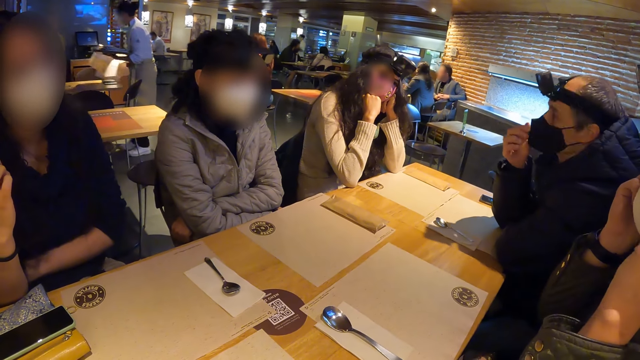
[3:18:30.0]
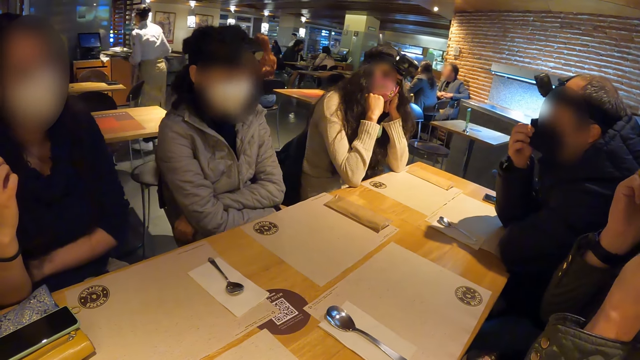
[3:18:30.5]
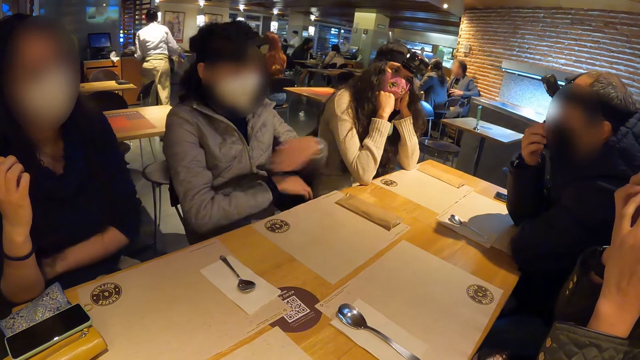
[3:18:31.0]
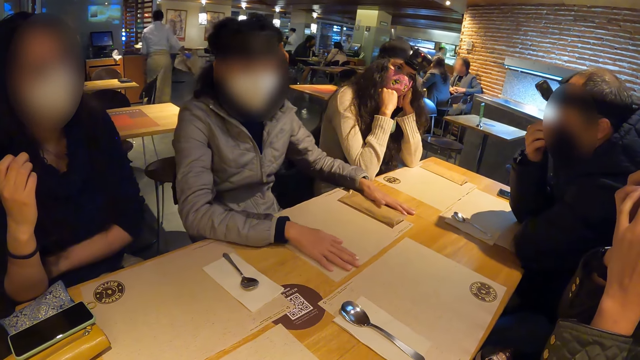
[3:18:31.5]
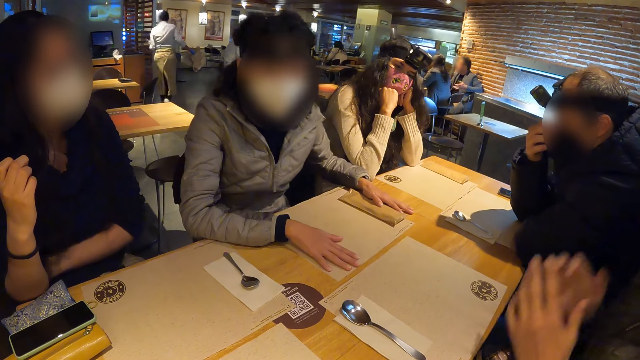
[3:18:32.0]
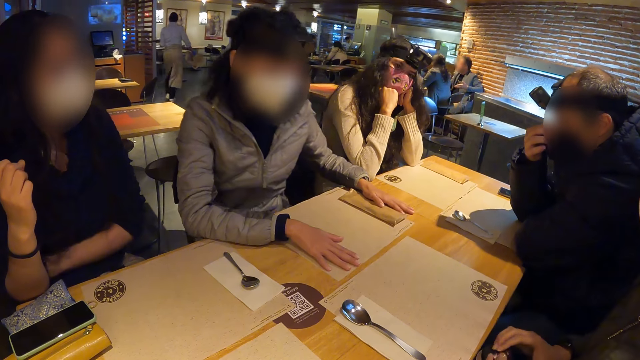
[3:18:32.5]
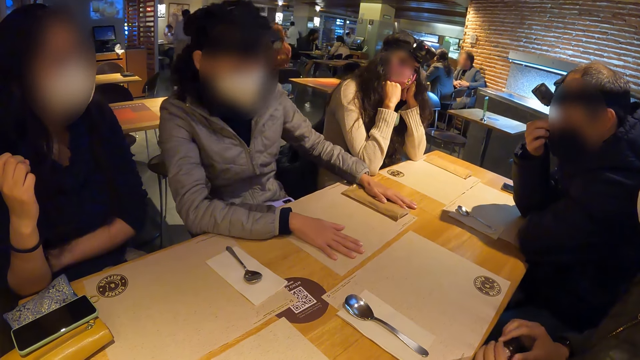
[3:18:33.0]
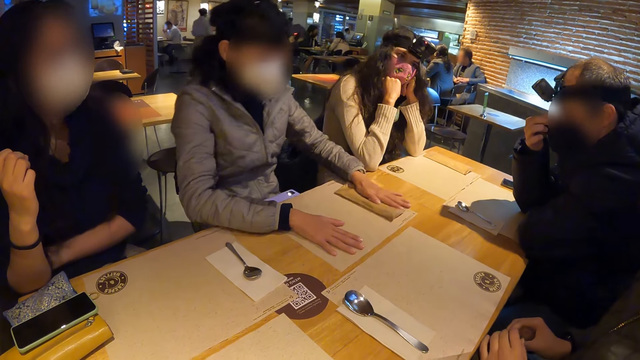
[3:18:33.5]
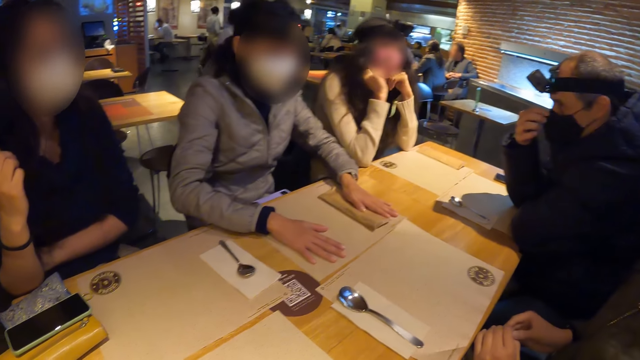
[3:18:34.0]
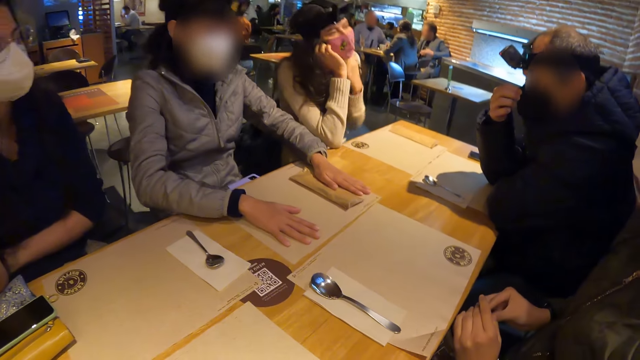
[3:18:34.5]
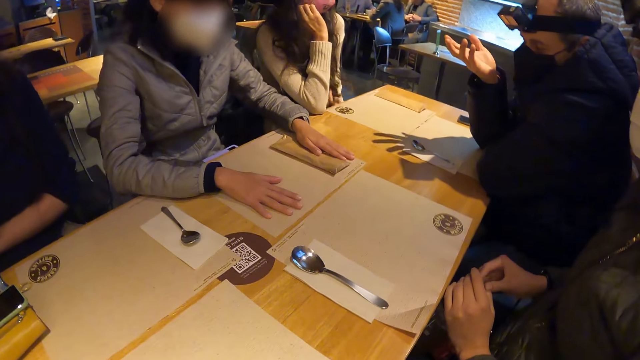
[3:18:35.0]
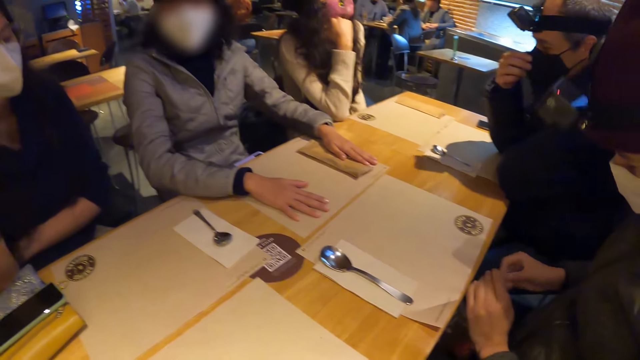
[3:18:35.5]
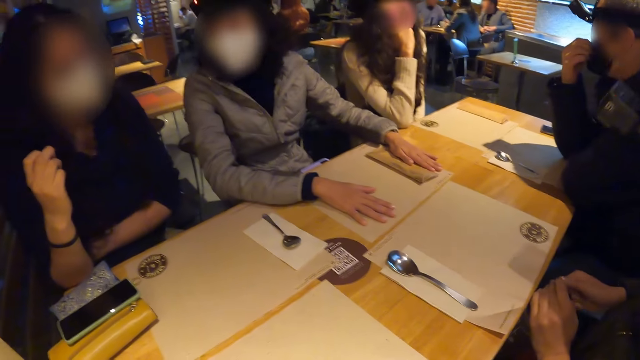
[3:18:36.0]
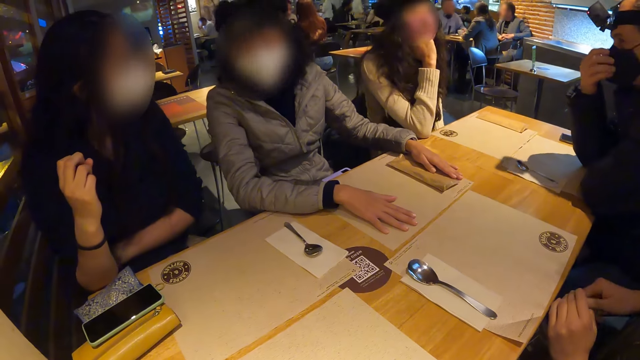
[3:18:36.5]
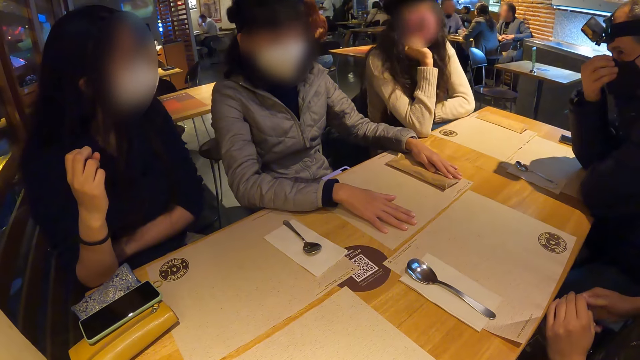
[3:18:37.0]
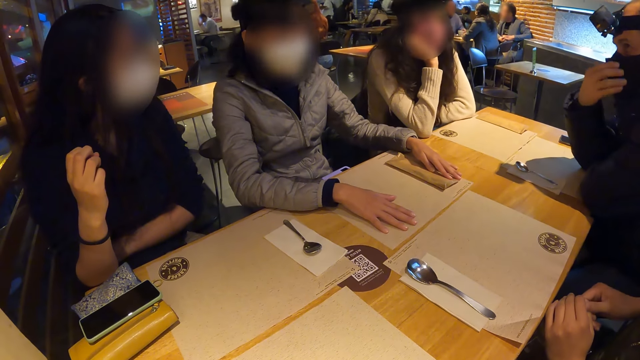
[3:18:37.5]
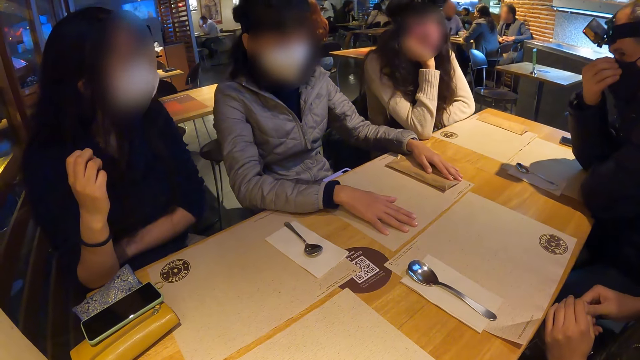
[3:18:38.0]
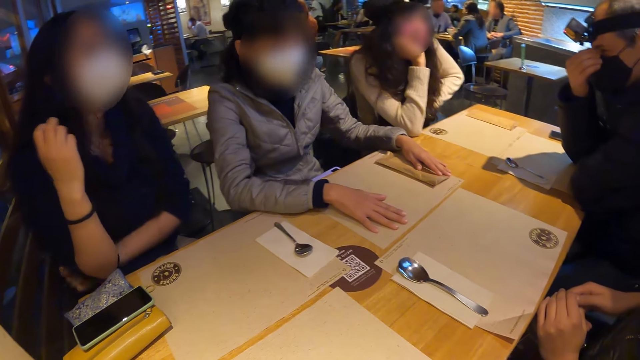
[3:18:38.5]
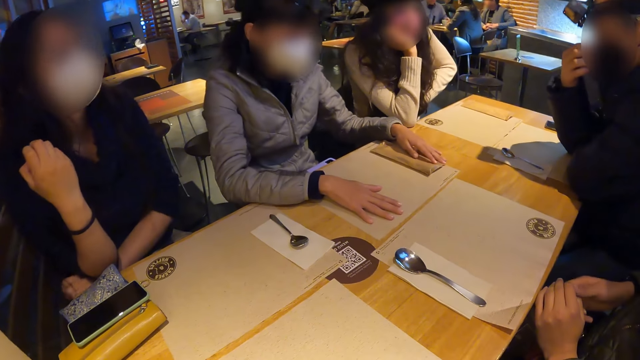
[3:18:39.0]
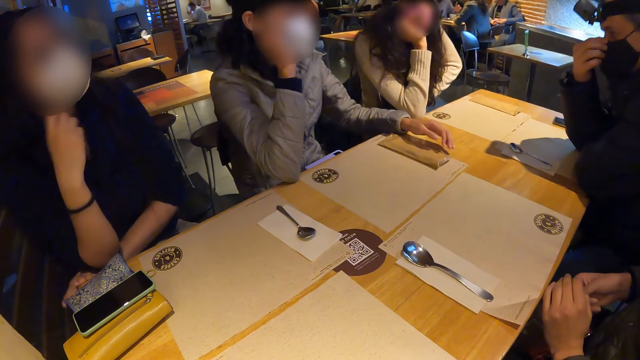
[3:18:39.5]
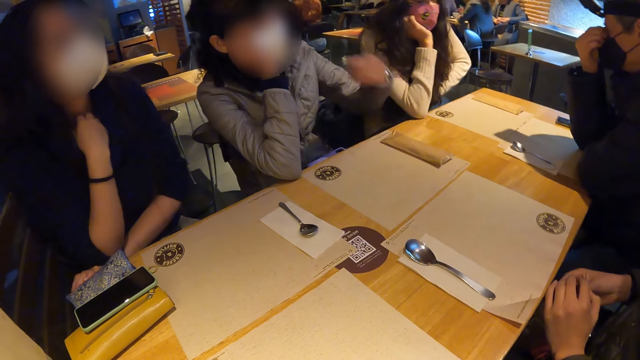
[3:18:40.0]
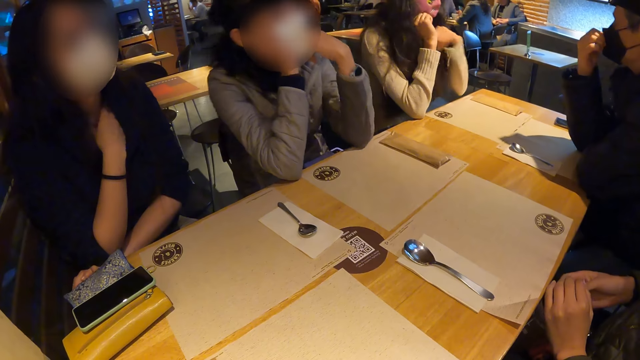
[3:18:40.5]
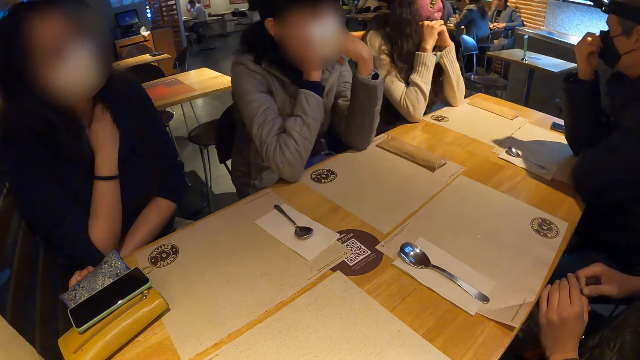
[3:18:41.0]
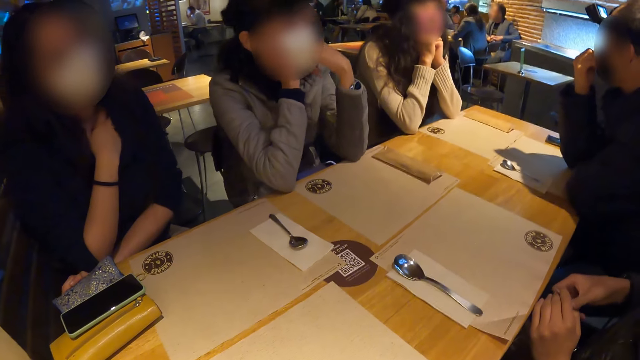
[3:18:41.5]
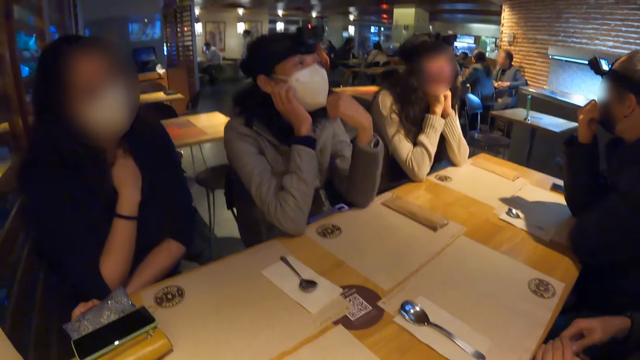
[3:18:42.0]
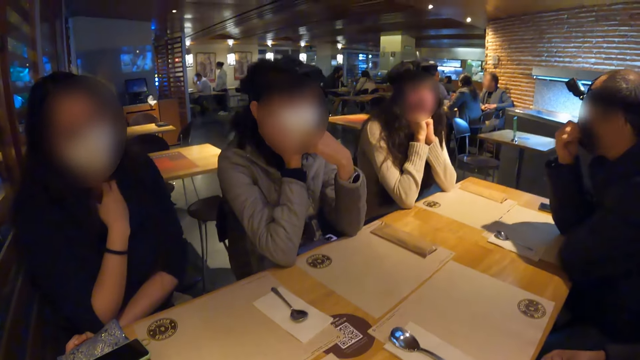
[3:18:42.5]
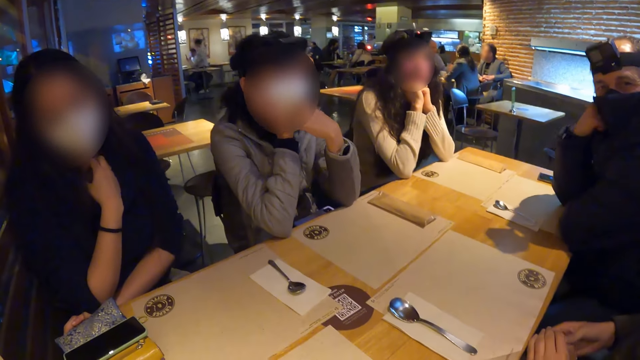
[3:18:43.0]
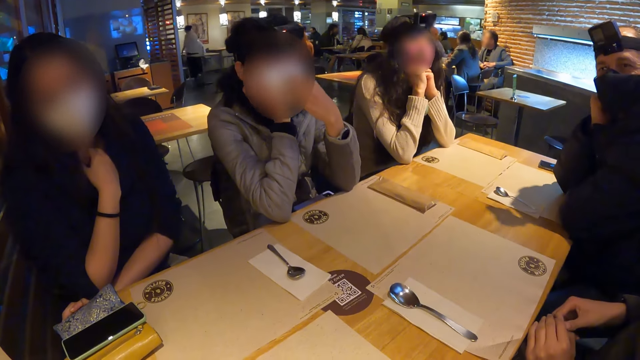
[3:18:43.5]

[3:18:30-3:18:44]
A man adjusts a mask on his face with both hands. A woman puts both hands on the table. Another man speaks. Another woman speaks. The first woman speaks. The other woman holds a chain.

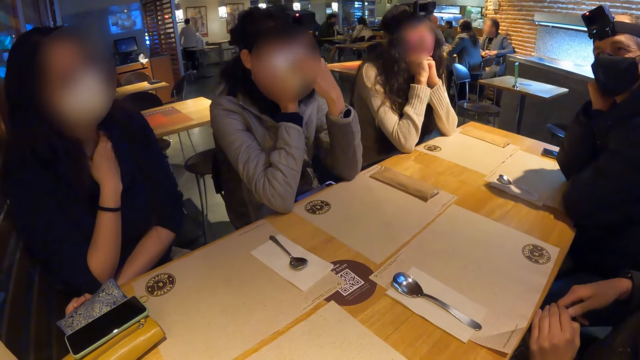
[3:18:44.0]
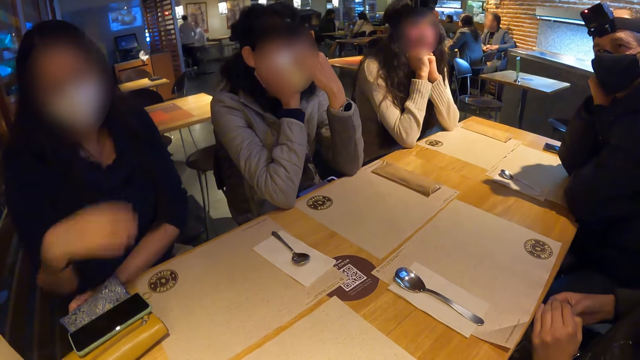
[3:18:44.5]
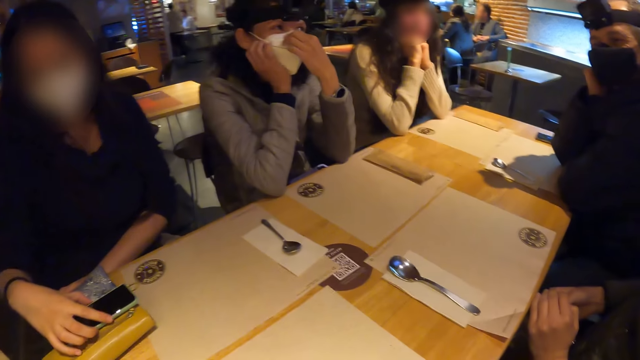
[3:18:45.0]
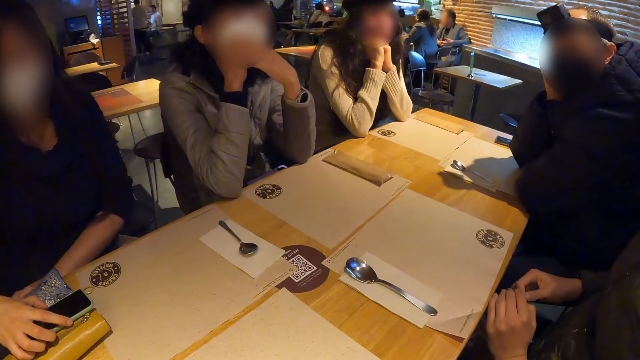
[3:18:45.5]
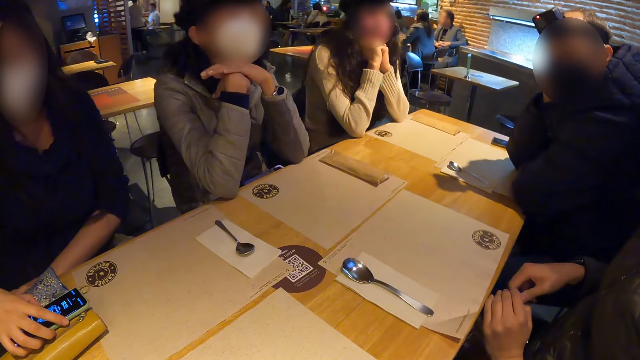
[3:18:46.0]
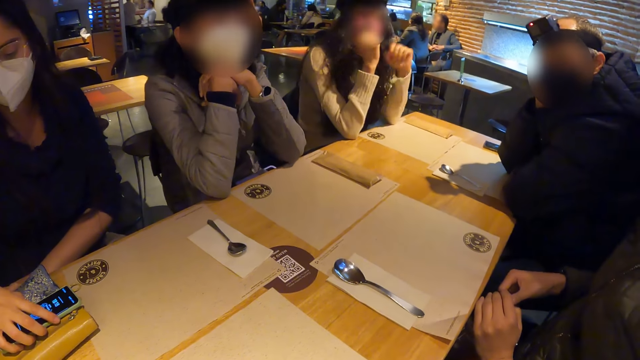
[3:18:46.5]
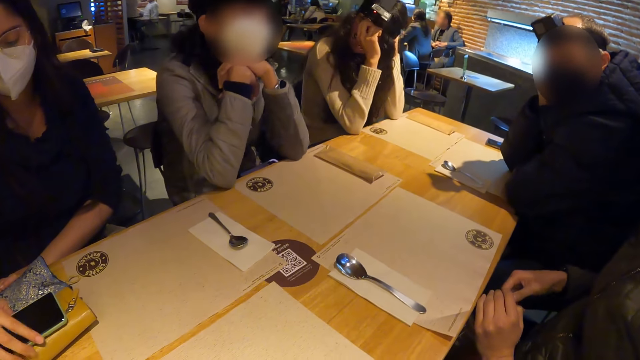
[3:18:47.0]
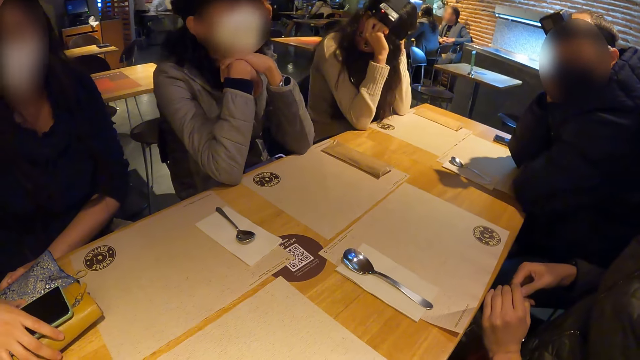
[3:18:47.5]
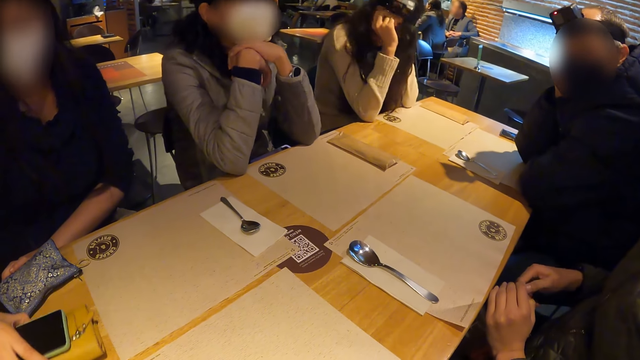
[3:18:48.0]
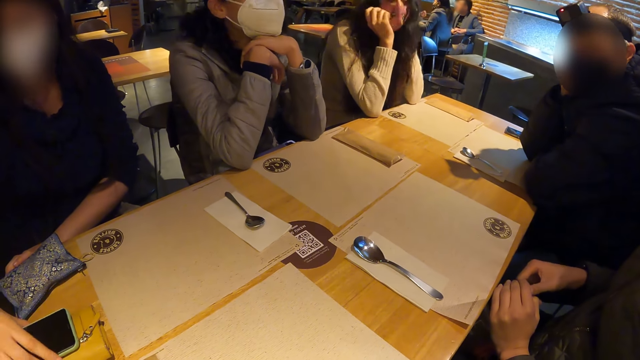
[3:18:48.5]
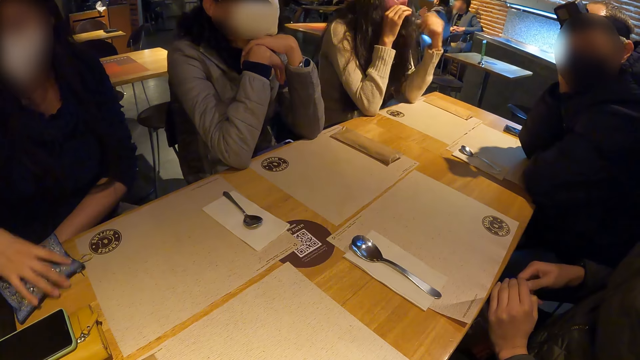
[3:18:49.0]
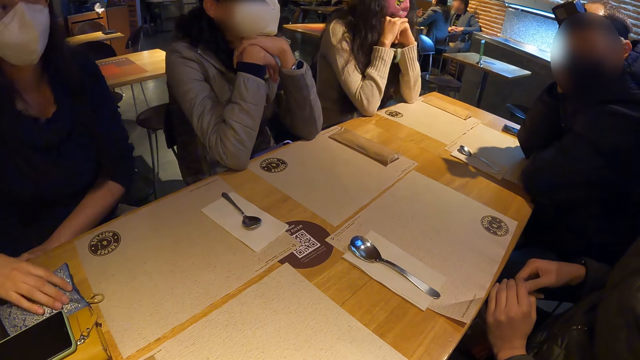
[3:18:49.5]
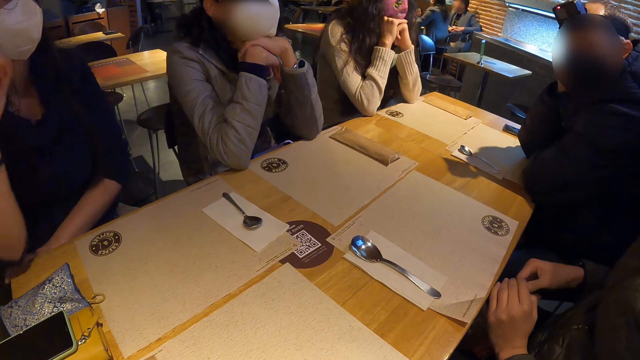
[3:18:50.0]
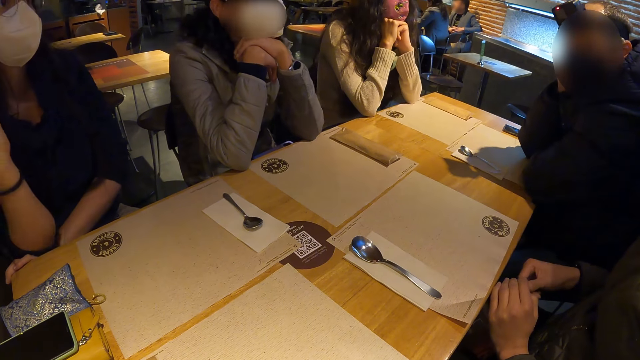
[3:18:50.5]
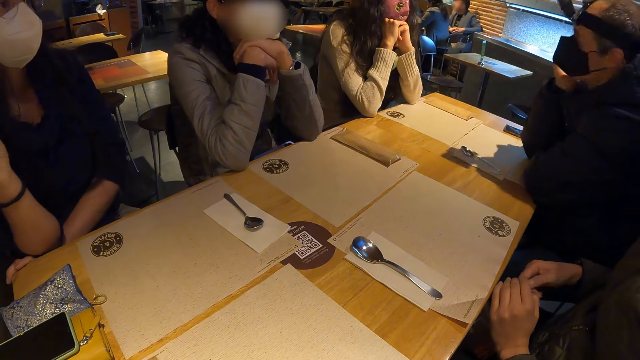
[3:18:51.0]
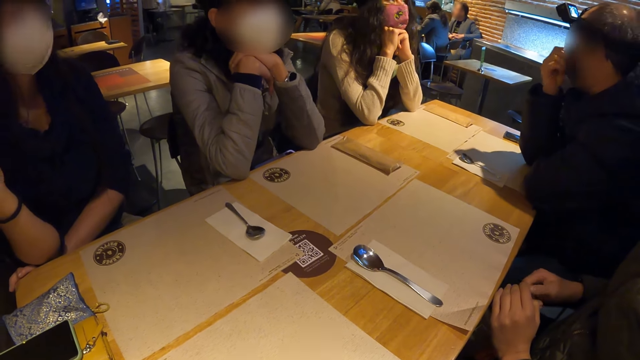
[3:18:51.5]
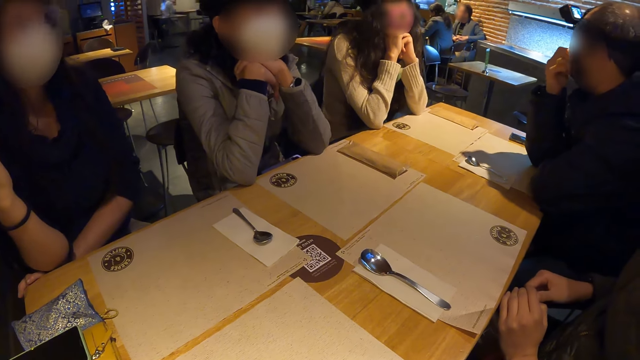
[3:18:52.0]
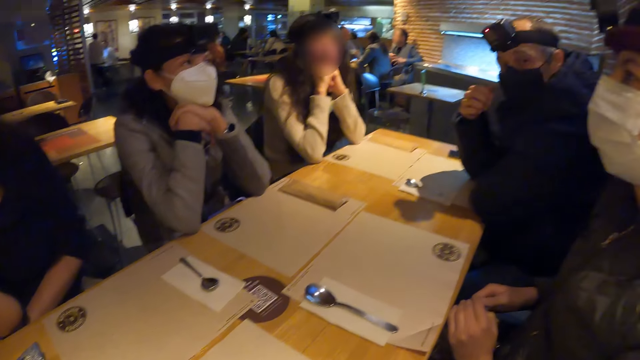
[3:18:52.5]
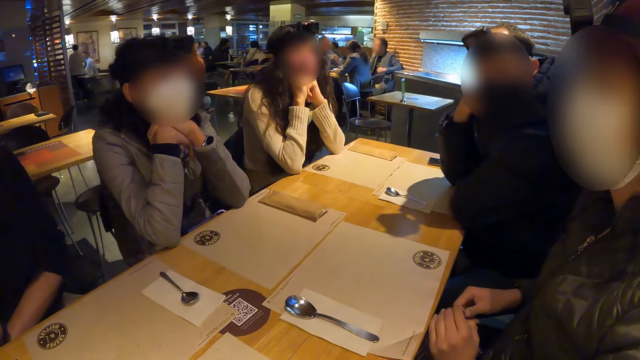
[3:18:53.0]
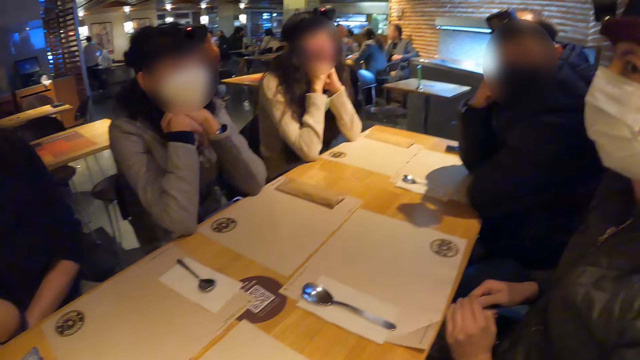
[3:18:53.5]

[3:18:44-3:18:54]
A woman supports her chin. Another woman touches a phone on the table with her right hand. She pulls the phone. She pulls a purse. She pushes the purse on the table with her right hand. A man touches his nose.
